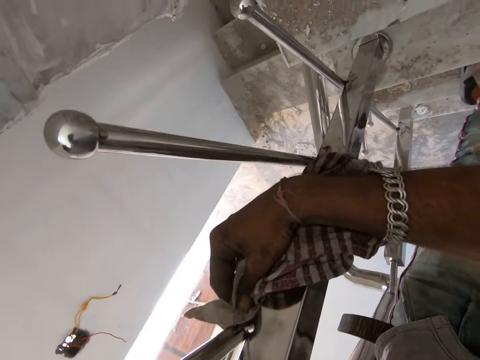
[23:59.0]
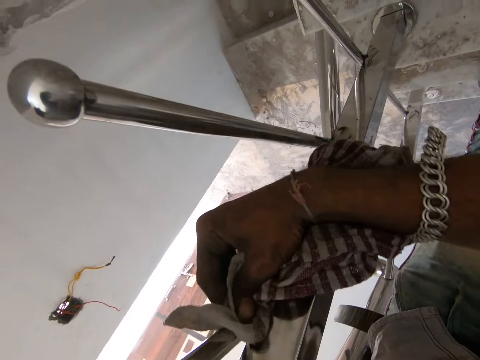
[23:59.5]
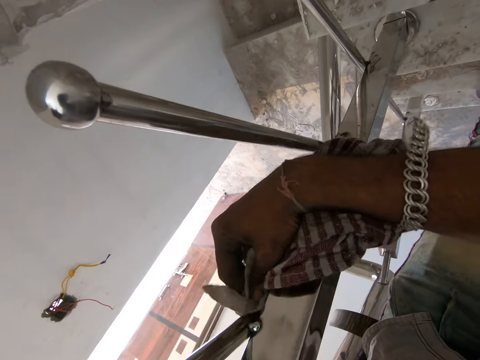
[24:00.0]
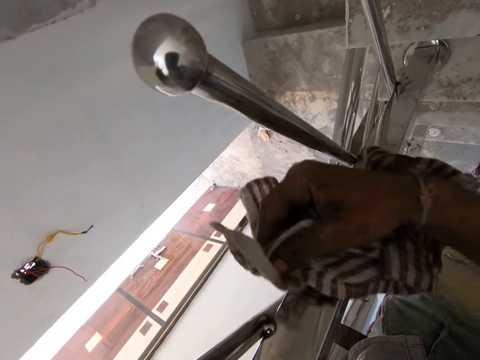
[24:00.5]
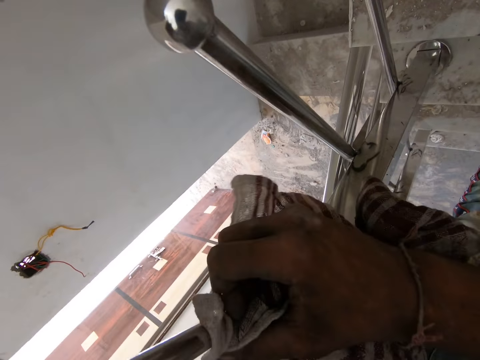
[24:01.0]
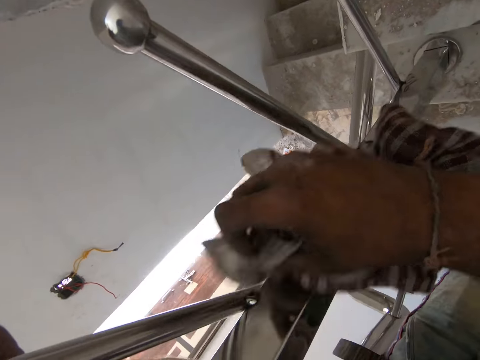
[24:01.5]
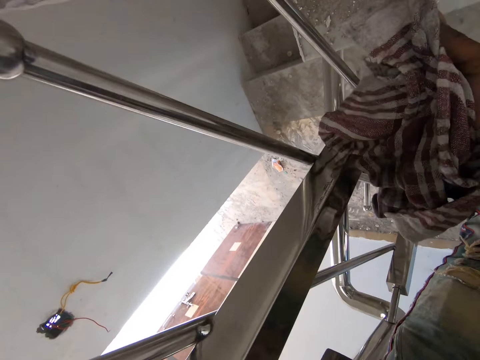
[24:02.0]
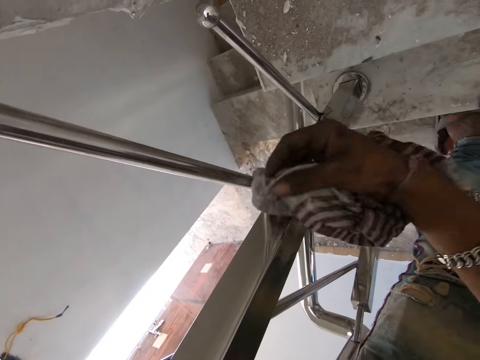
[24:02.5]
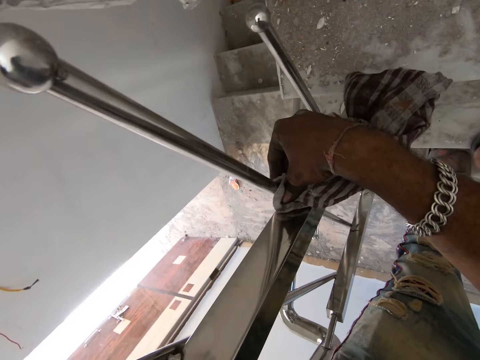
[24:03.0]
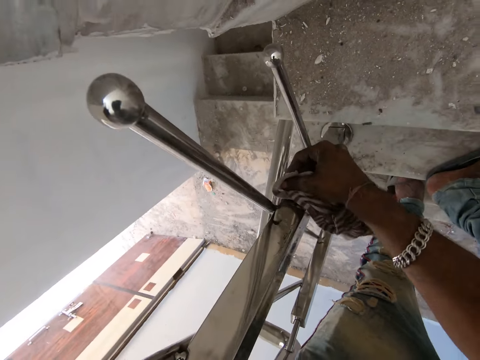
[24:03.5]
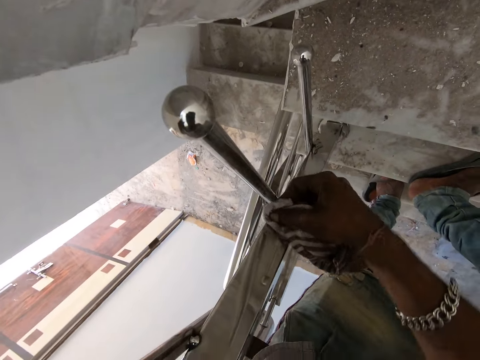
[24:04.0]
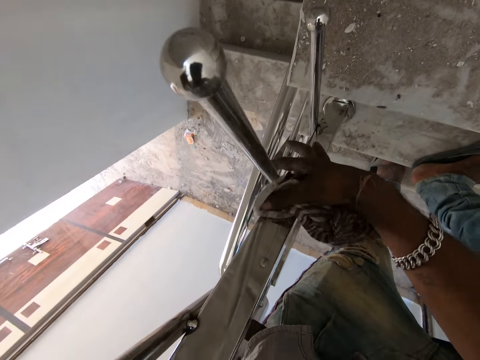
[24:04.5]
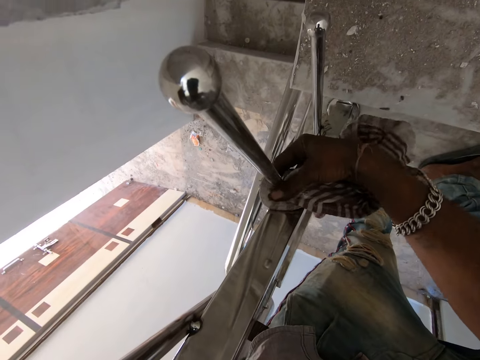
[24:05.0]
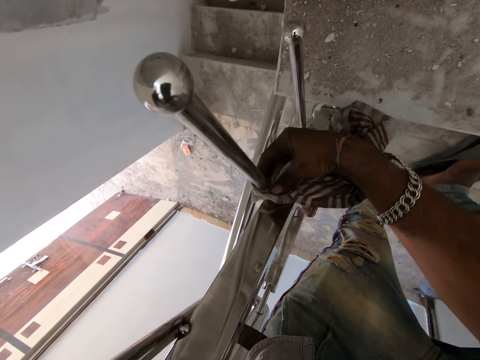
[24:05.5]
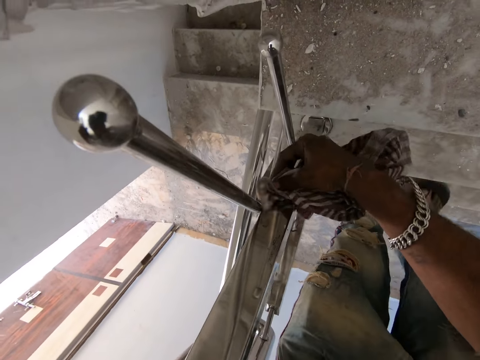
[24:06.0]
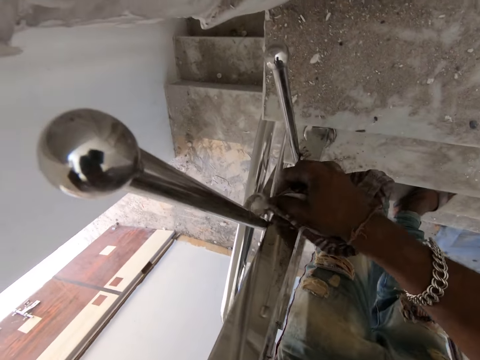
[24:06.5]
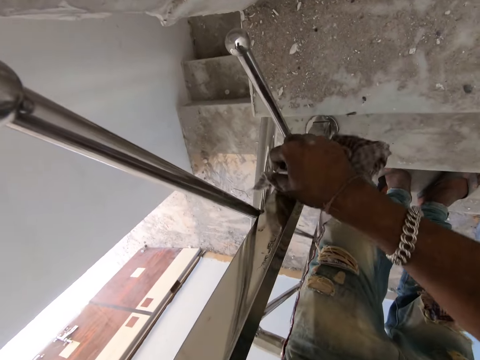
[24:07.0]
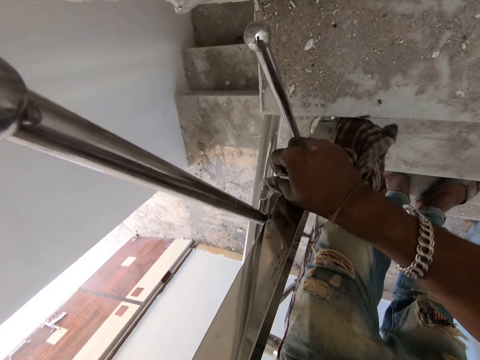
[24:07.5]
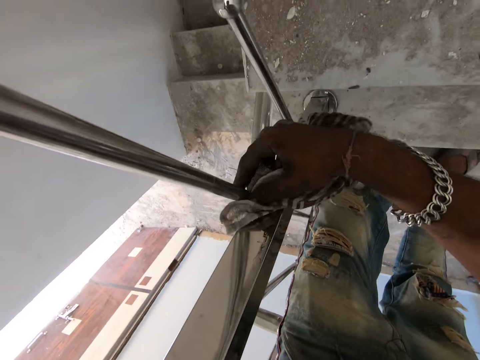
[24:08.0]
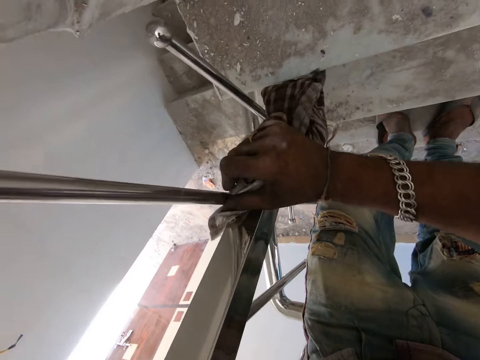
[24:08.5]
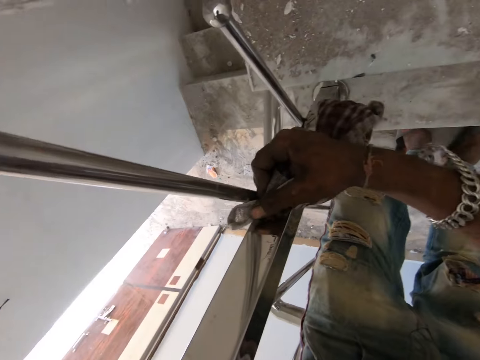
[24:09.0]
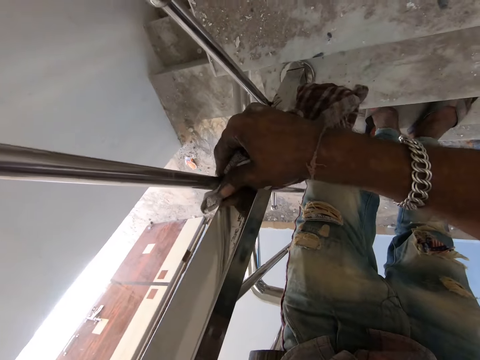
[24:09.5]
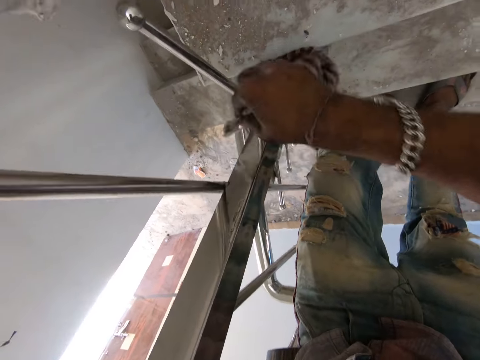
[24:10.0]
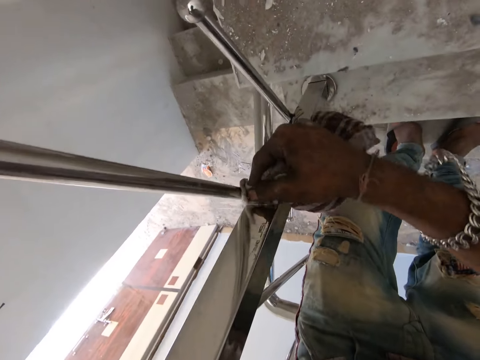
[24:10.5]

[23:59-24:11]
The camera wearer moves the hand. They wipe the metal rod with the piece of cloth. They move the leg.

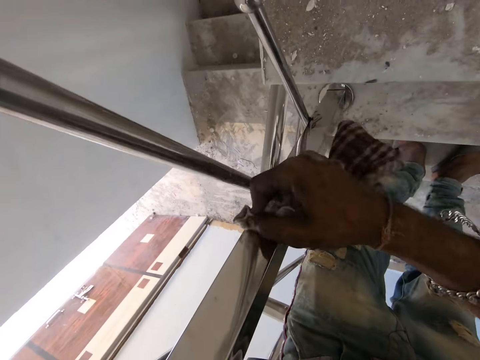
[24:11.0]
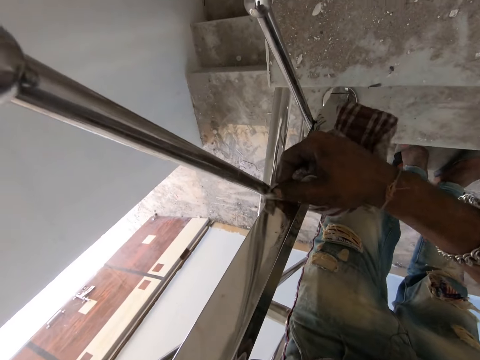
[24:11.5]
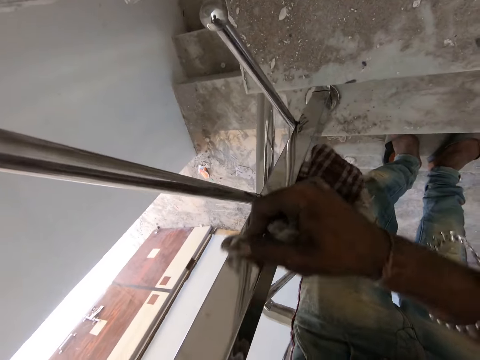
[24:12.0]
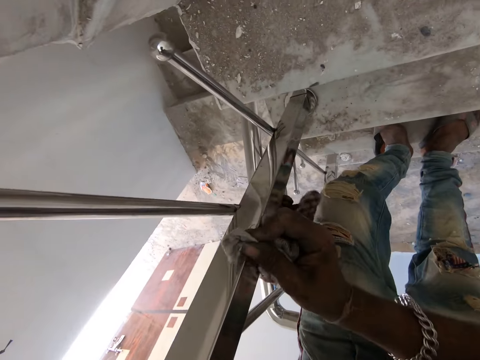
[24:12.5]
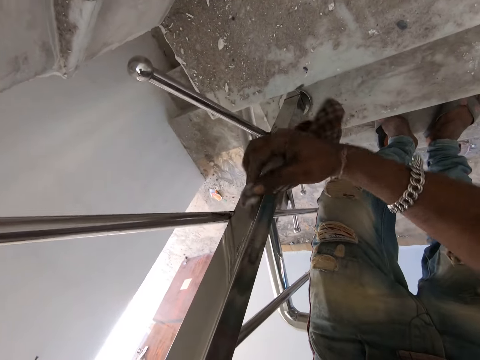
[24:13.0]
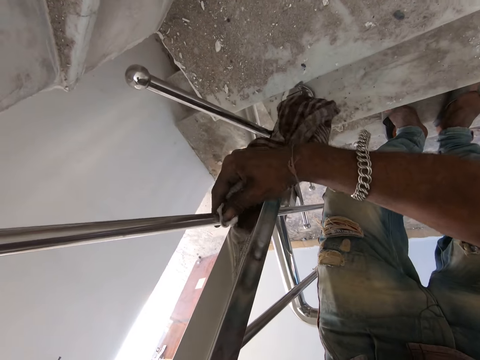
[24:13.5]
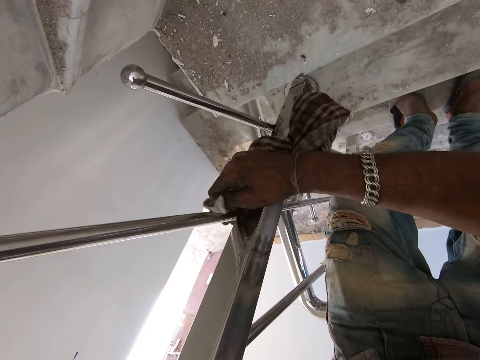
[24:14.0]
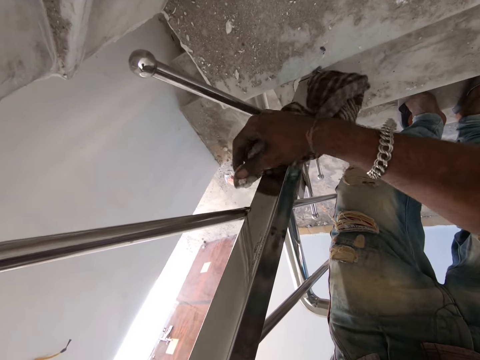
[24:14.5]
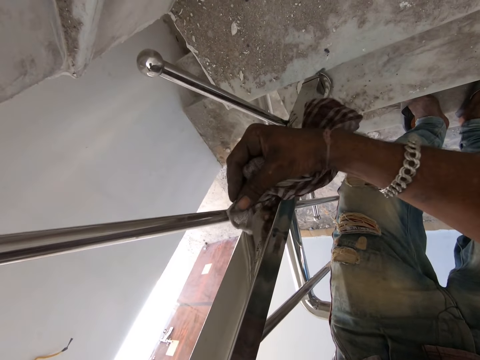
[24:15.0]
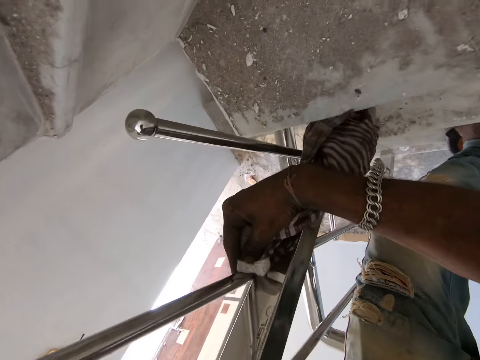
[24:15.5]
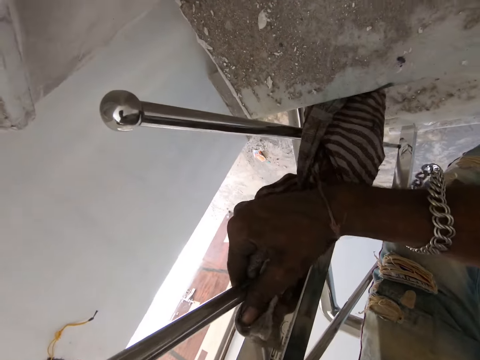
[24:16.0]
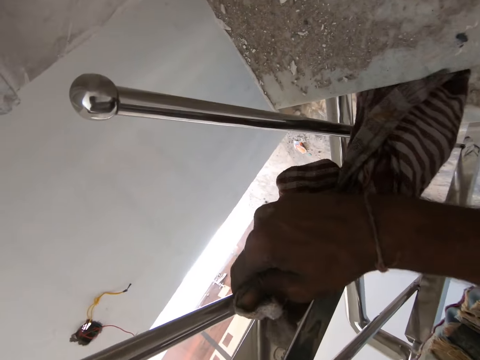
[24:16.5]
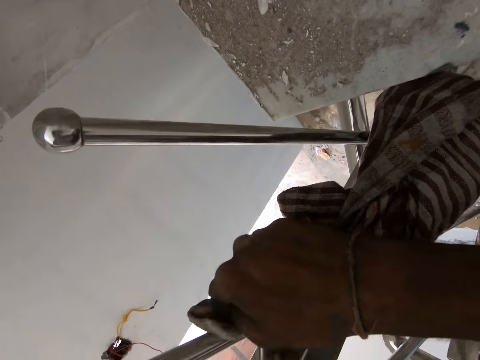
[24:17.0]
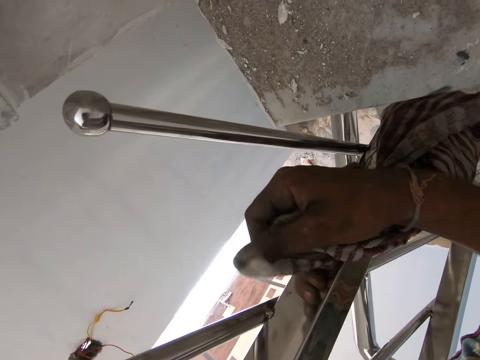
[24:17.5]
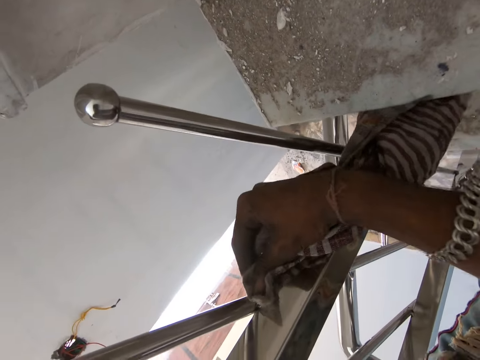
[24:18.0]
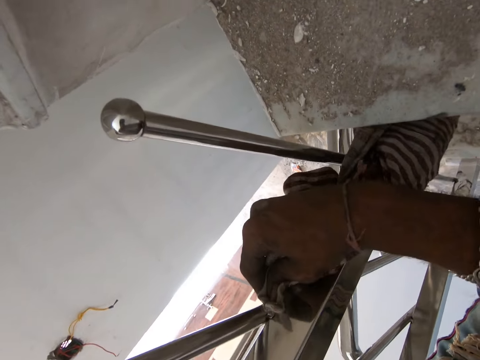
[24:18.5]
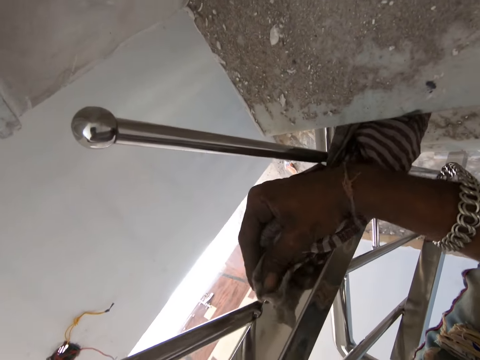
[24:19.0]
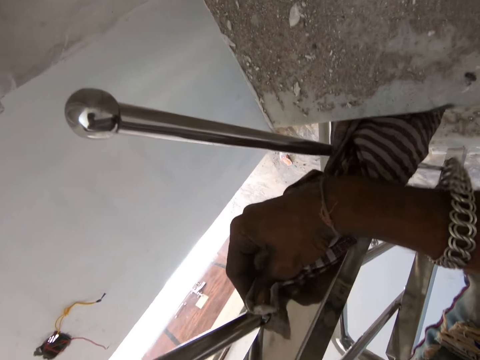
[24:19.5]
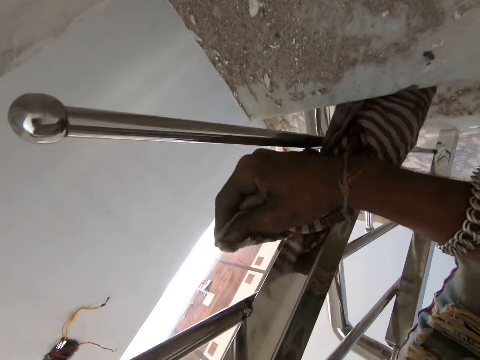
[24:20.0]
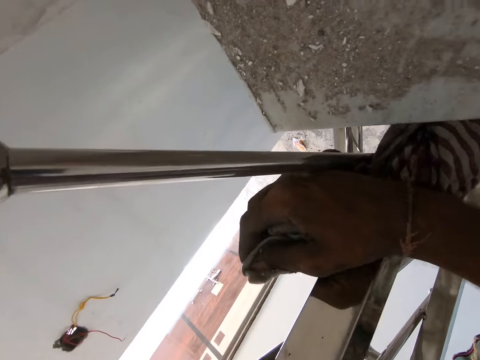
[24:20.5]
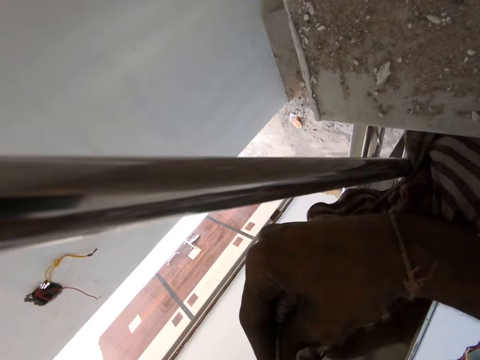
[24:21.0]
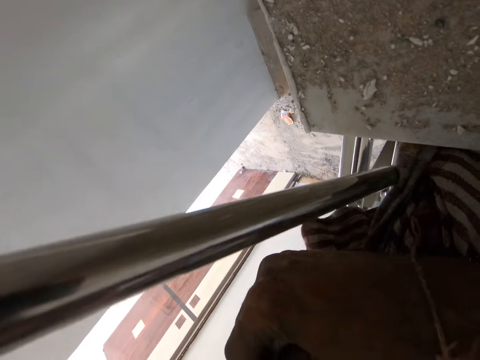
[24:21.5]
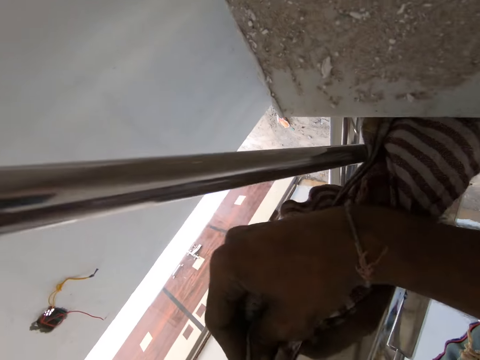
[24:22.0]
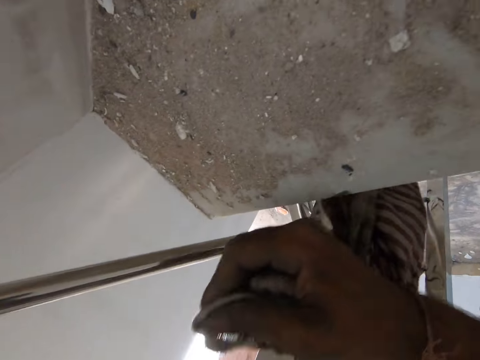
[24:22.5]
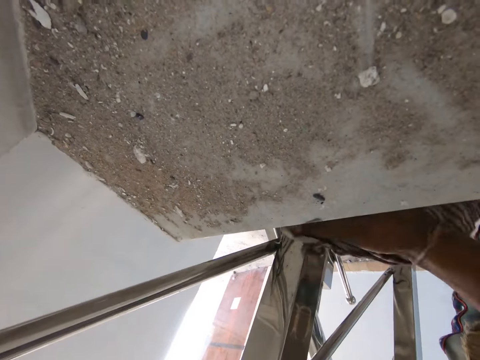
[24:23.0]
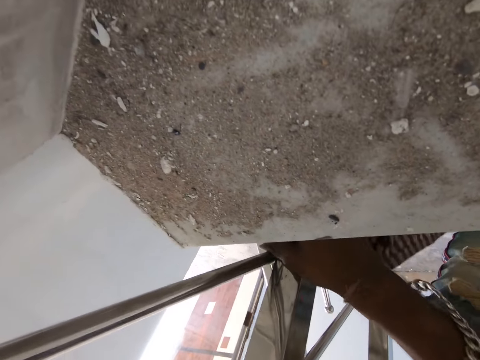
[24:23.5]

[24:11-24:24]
The camera wearer moves the hand and wipes the metal rod with the piece of cloth.

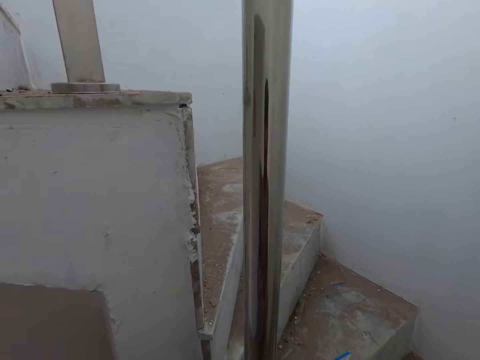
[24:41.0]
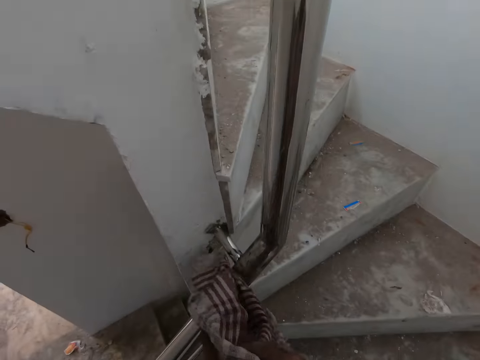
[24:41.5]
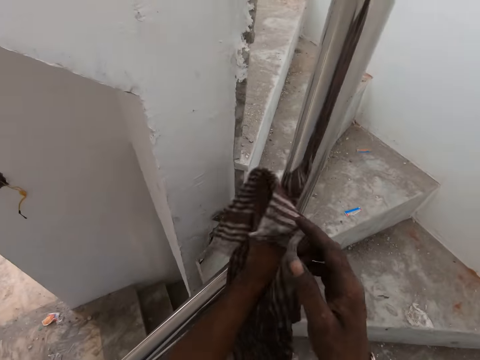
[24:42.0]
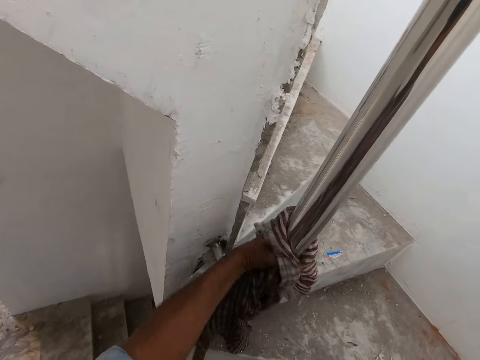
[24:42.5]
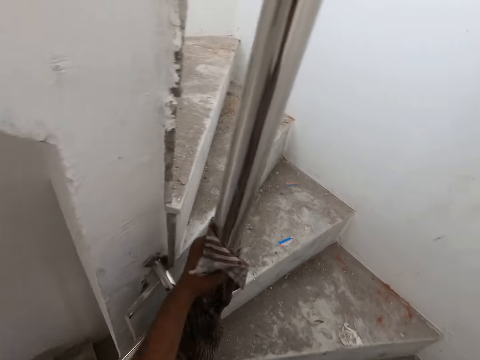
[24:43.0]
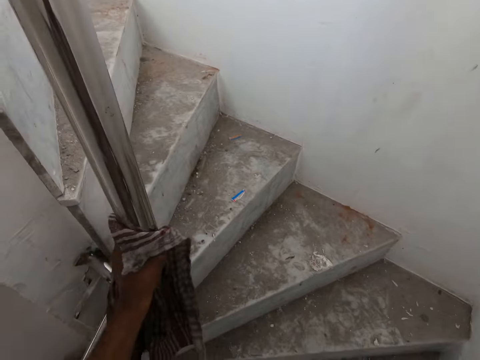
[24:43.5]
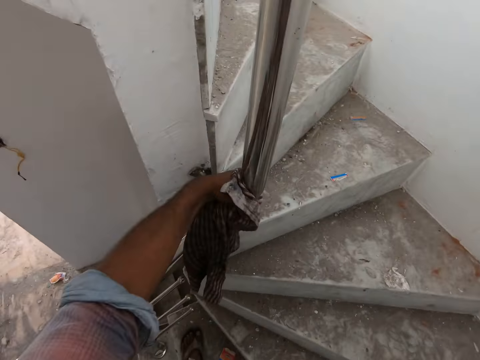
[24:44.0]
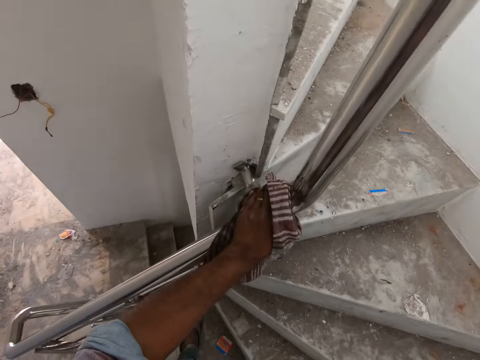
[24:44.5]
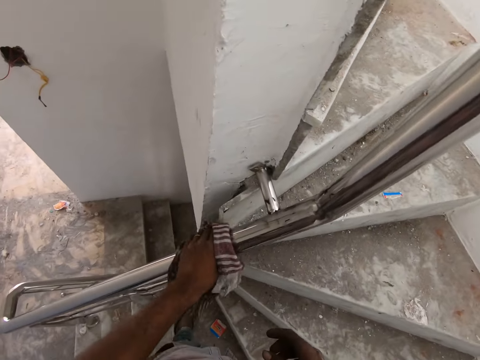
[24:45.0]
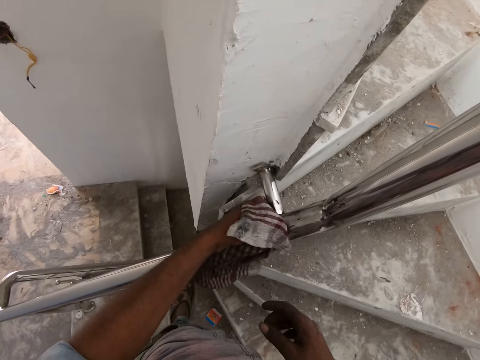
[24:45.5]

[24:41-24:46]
The camera wearer wipes the stair rails with a piece of cloth.
